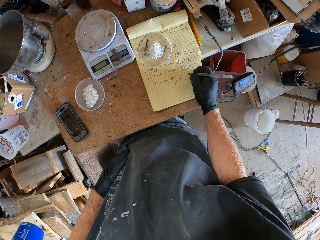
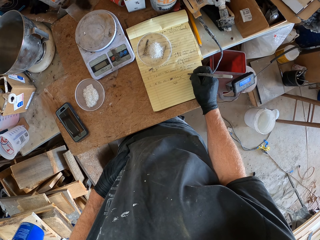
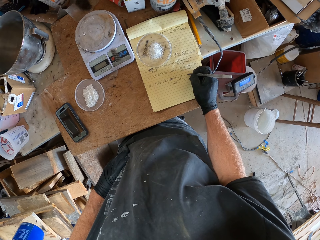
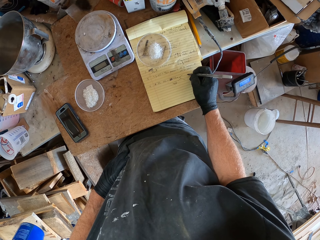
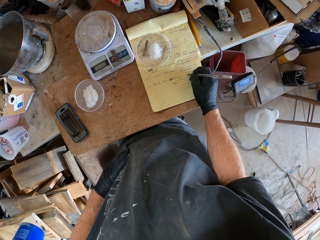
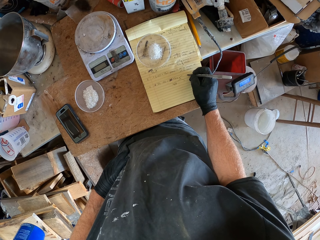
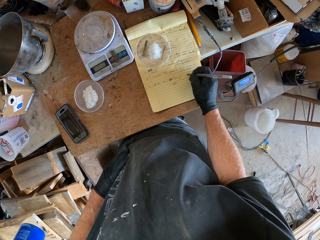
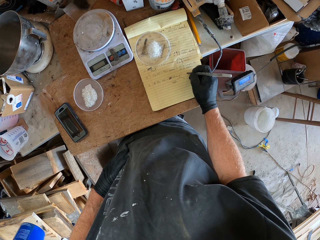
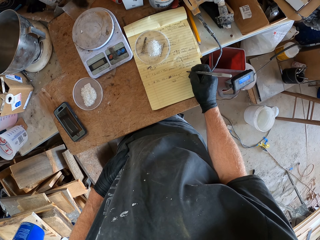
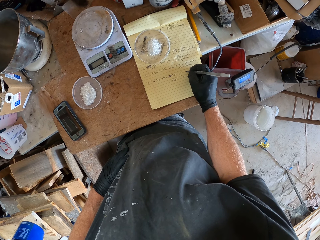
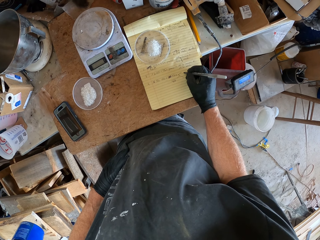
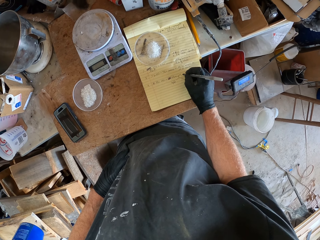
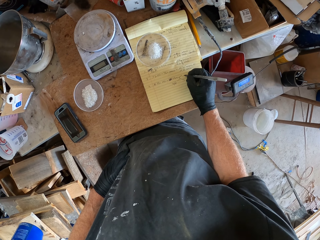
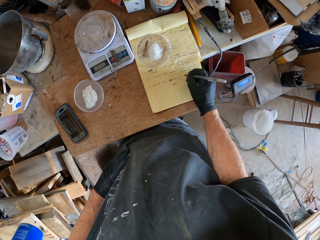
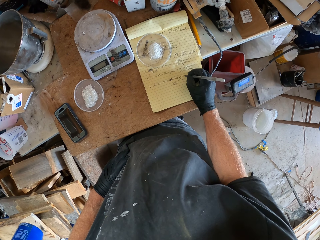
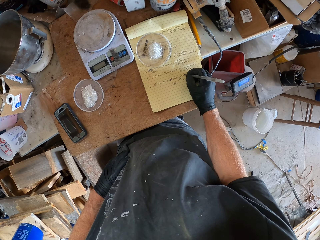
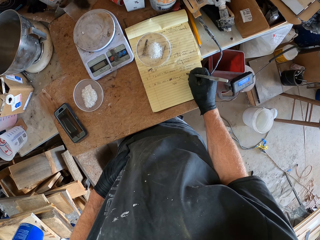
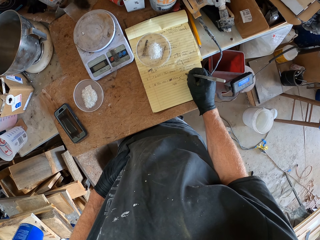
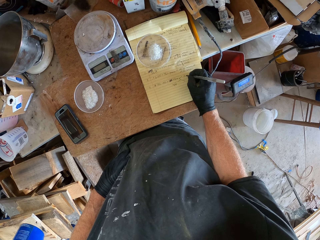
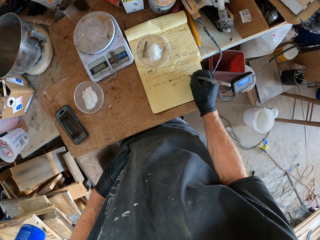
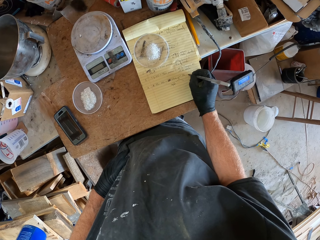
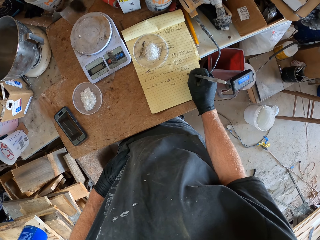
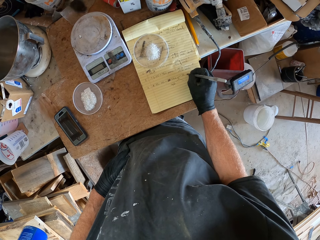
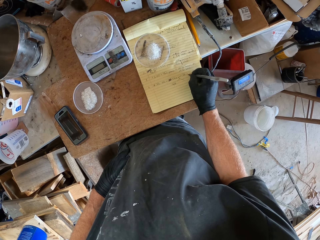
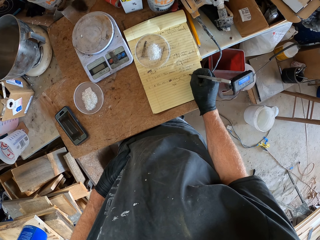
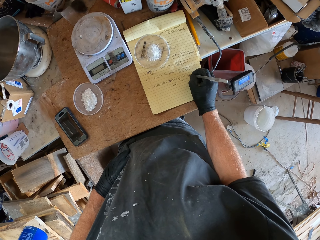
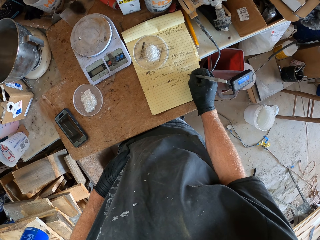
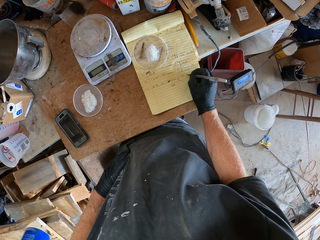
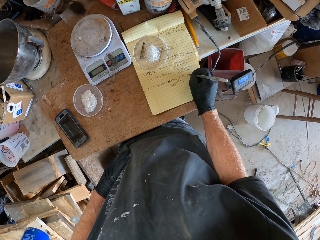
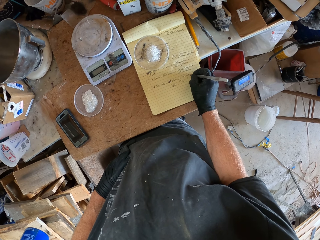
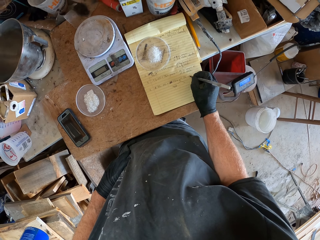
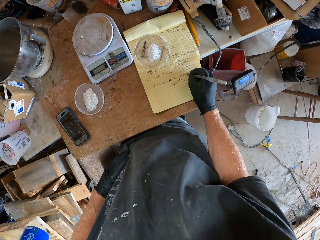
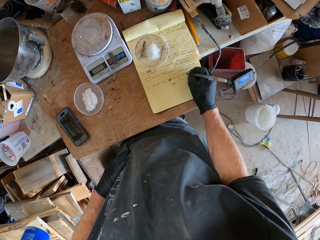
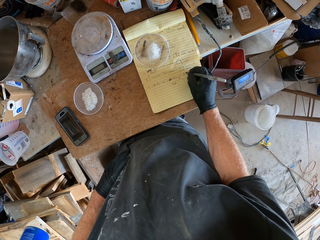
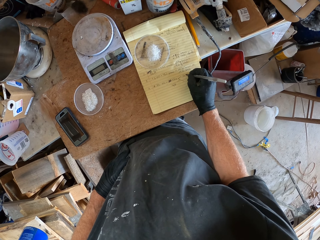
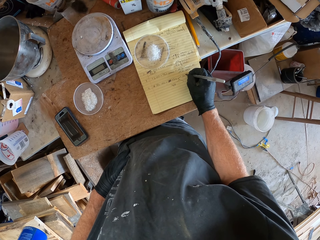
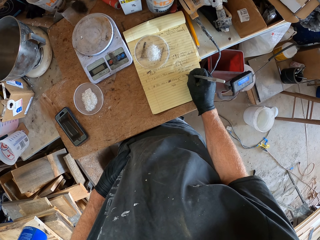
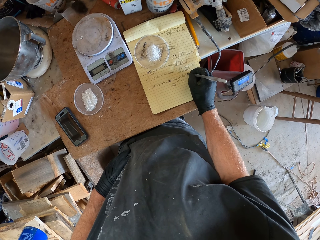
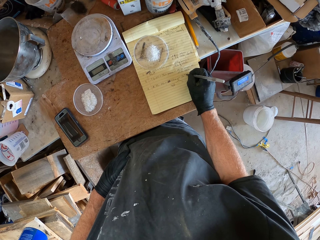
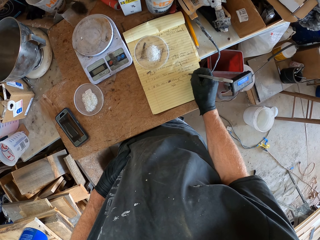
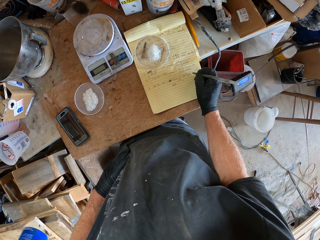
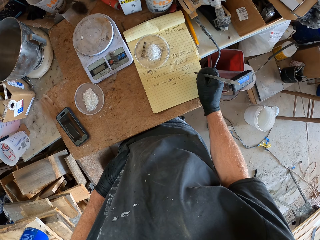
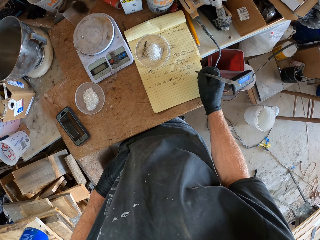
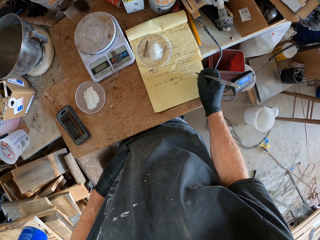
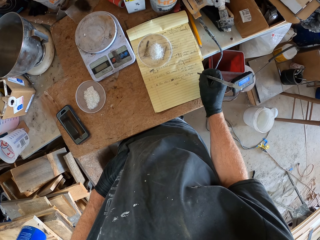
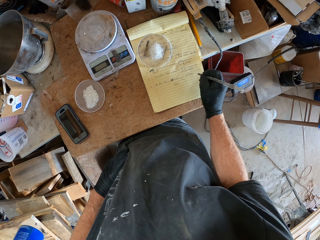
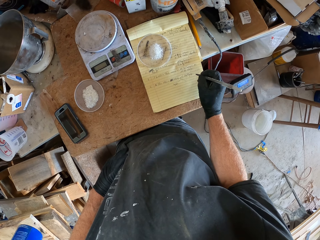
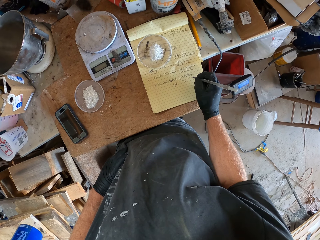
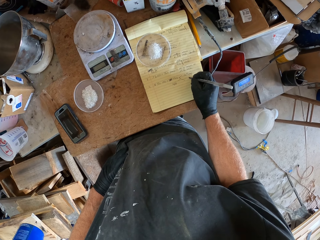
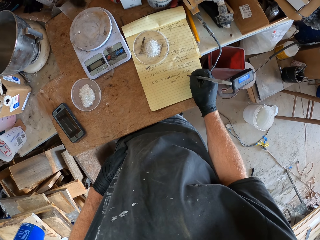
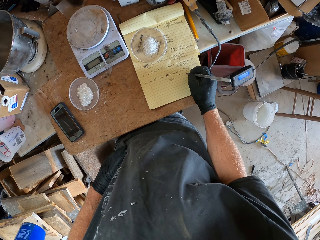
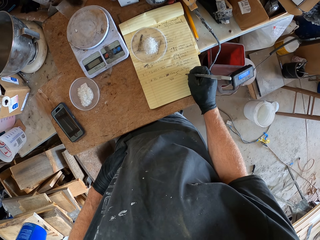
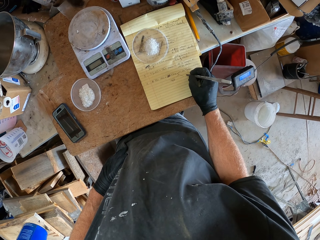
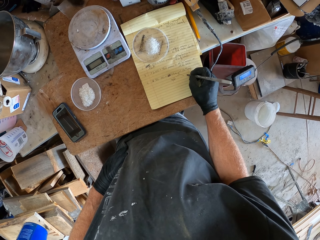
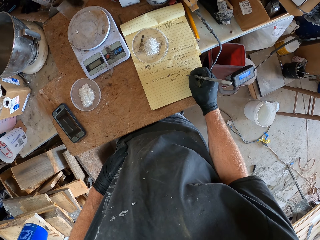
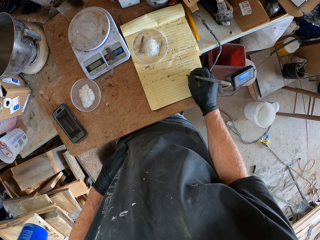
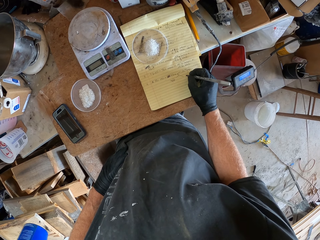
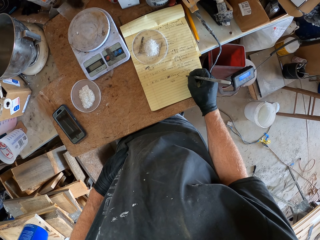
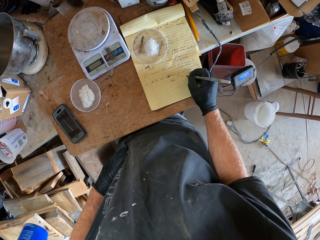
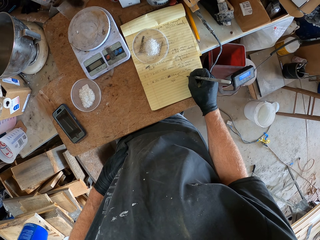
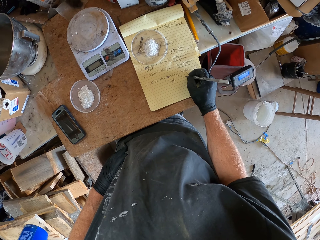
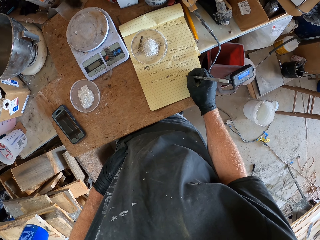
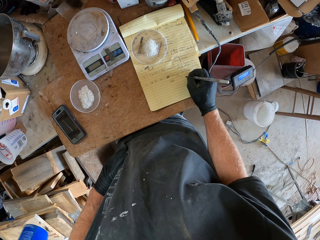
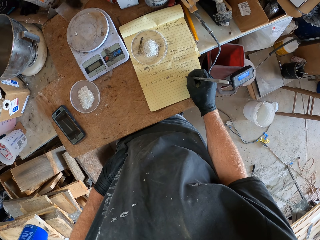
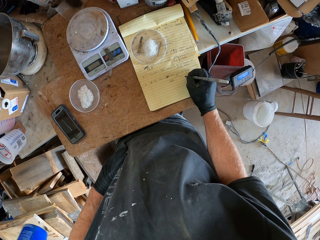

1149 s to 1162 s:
The camera wearer continues to write on the book with the pen. They look around the table.

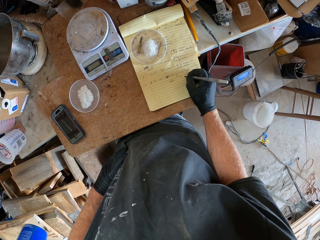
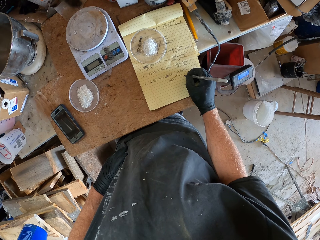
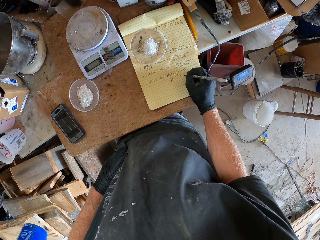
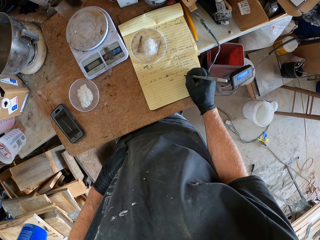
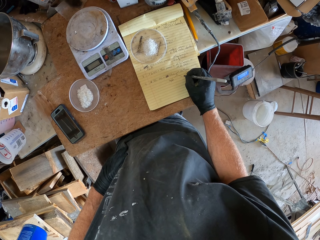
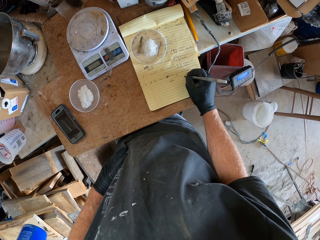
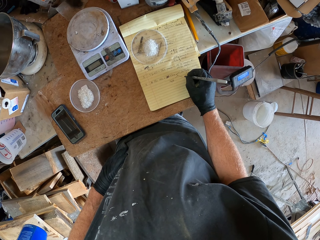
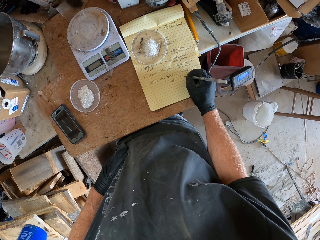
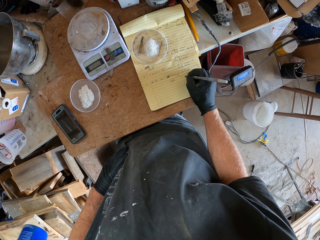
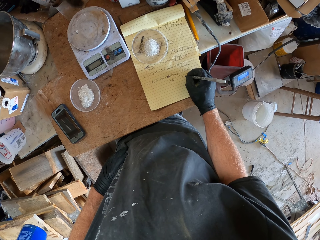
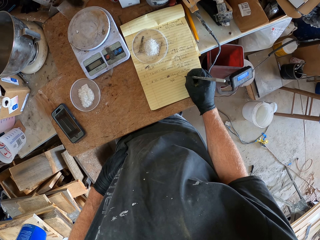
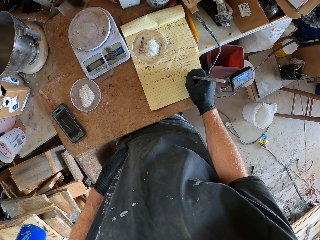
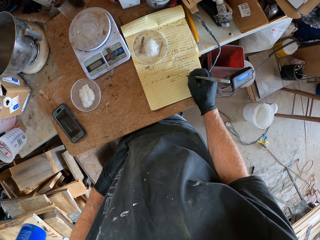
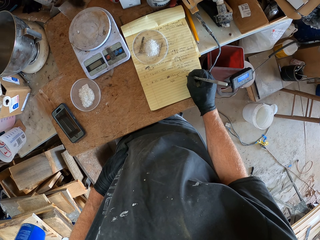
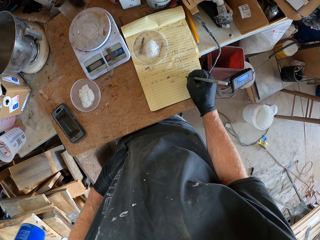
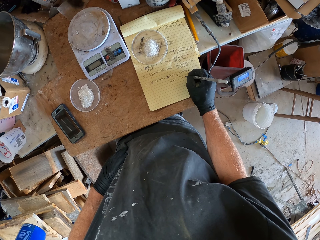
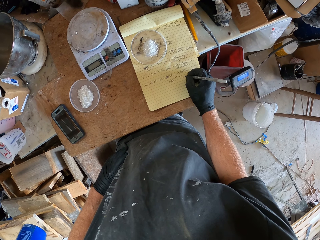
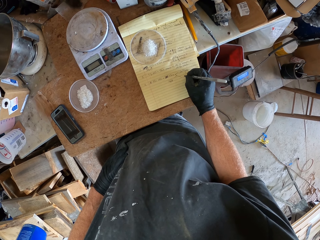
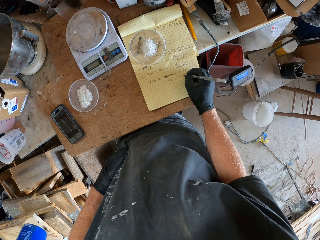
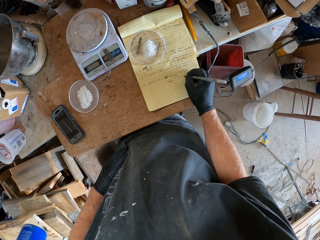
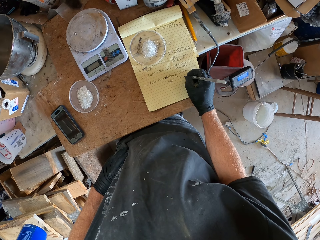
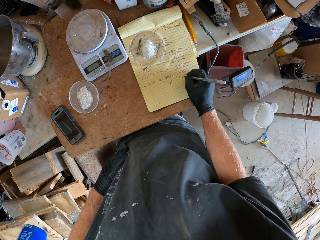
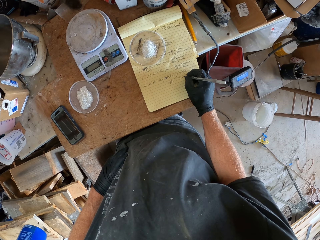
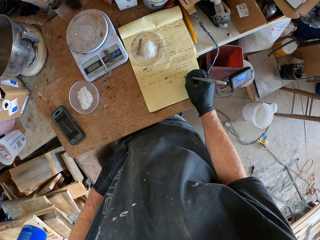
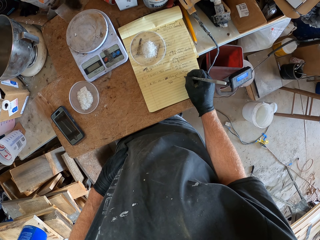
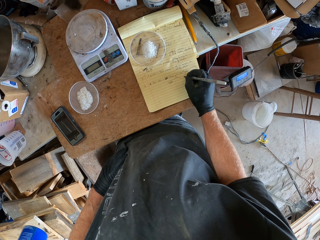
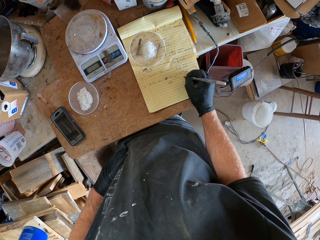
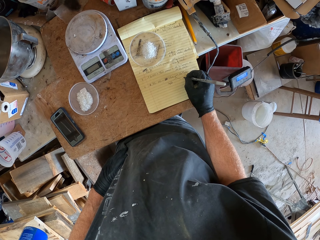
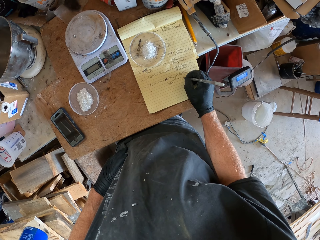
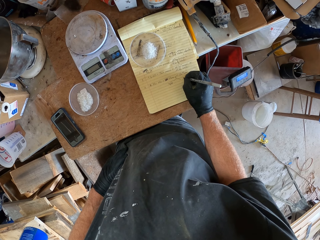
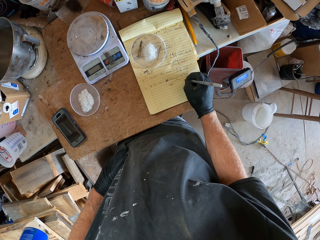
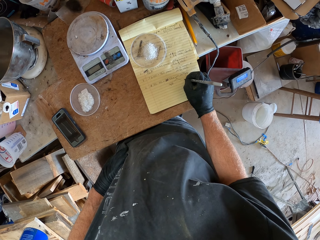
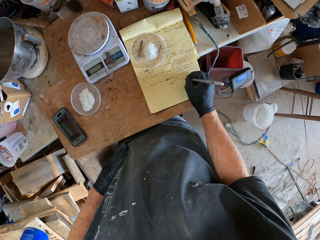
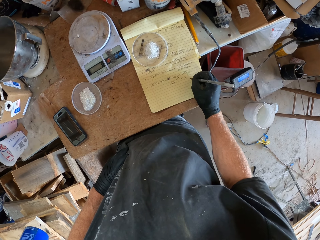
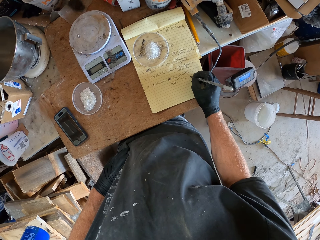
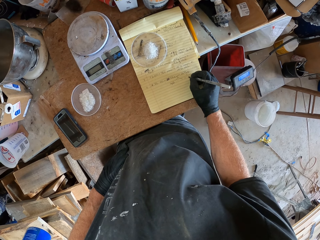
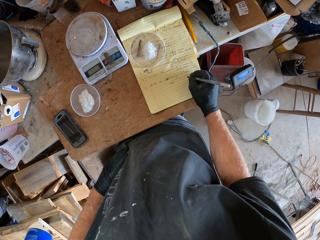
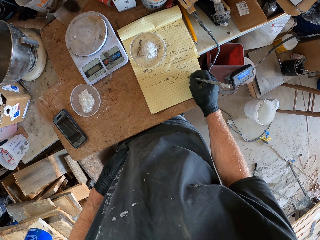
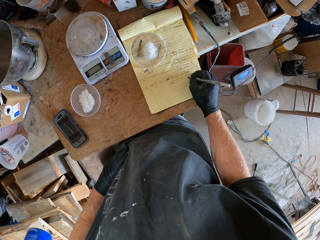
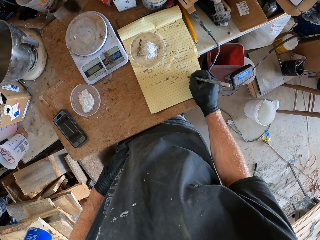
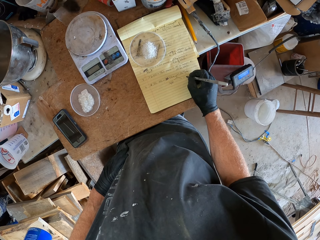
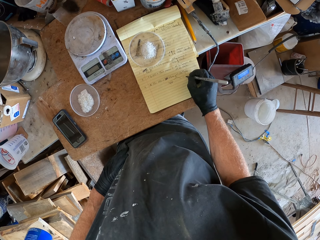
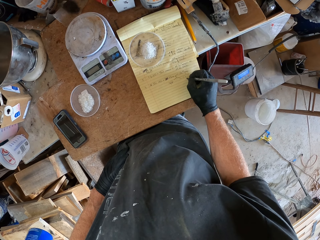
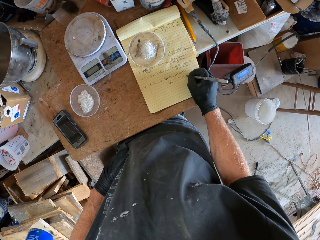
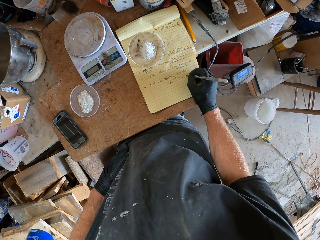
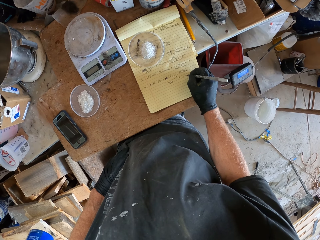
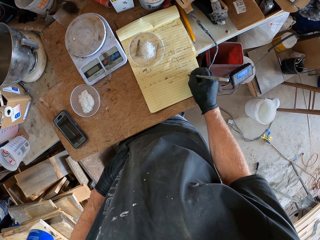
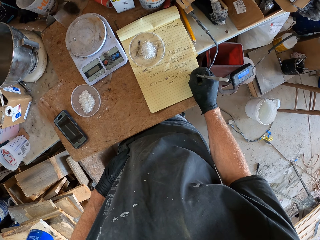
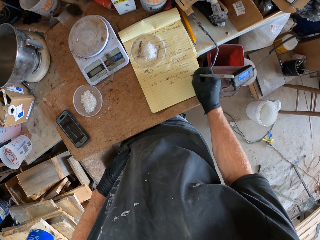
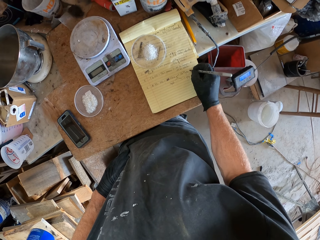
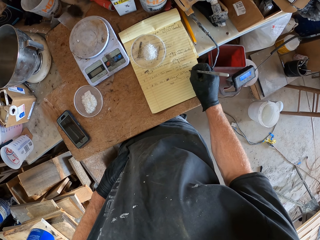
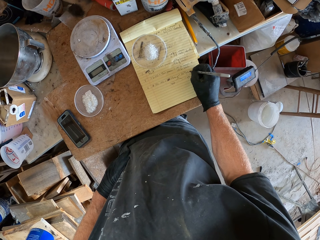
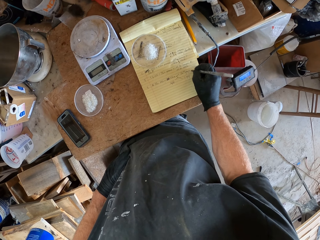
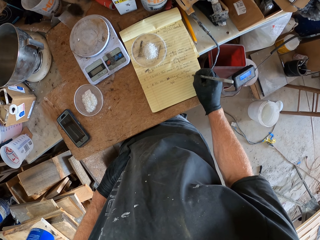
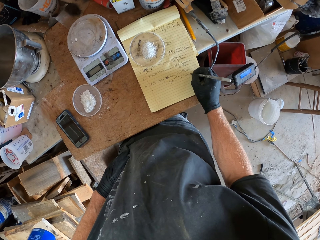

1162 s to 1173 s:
The camera wearer writes on the book.
